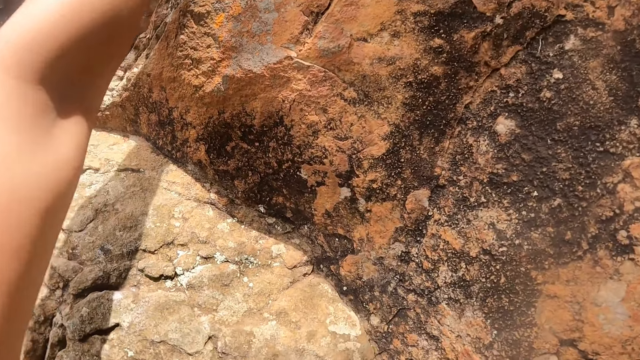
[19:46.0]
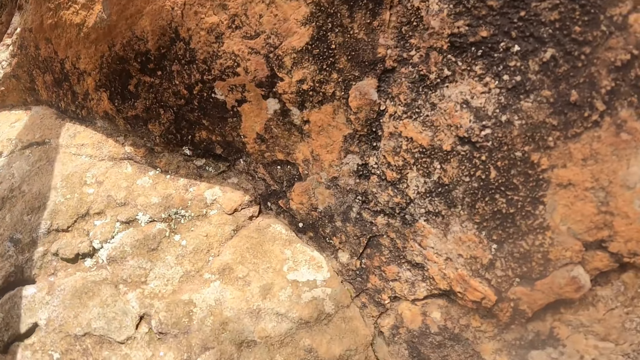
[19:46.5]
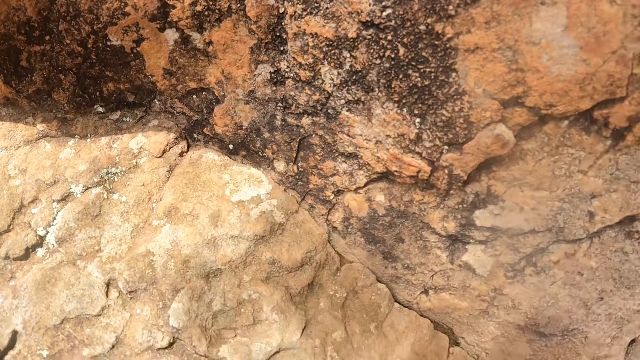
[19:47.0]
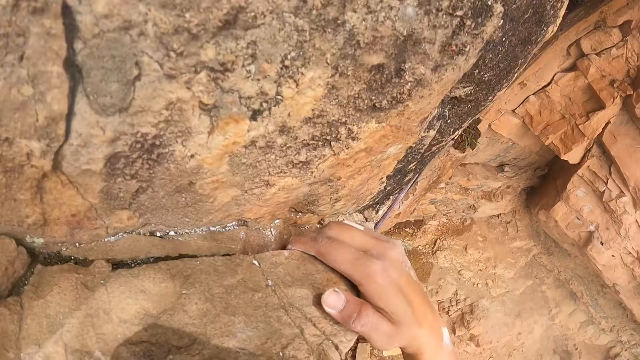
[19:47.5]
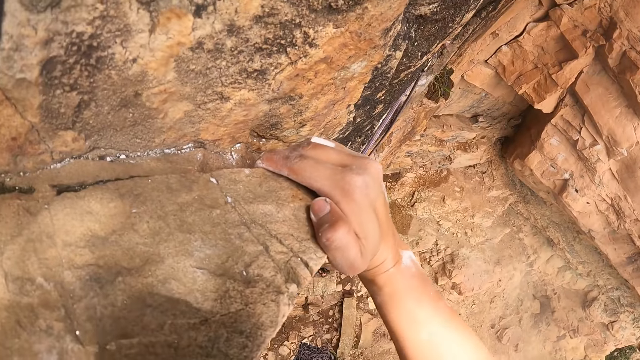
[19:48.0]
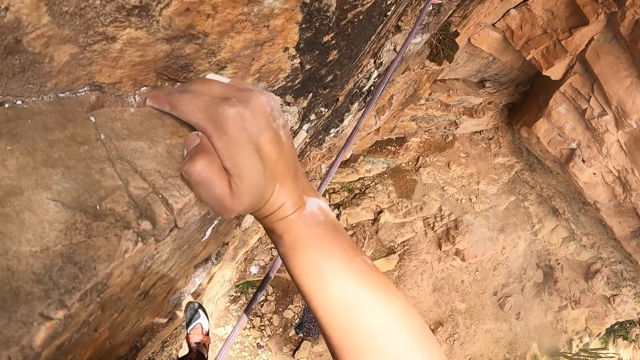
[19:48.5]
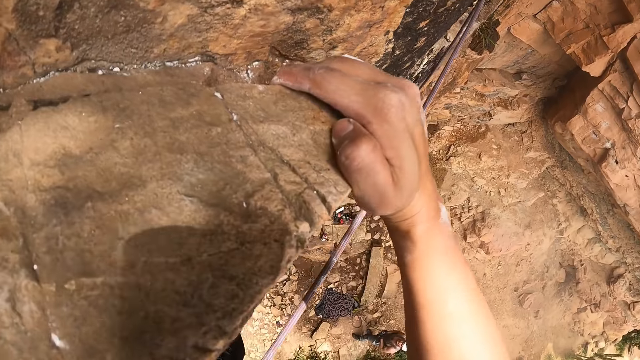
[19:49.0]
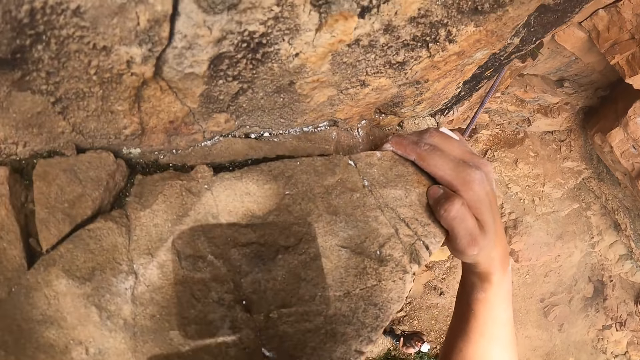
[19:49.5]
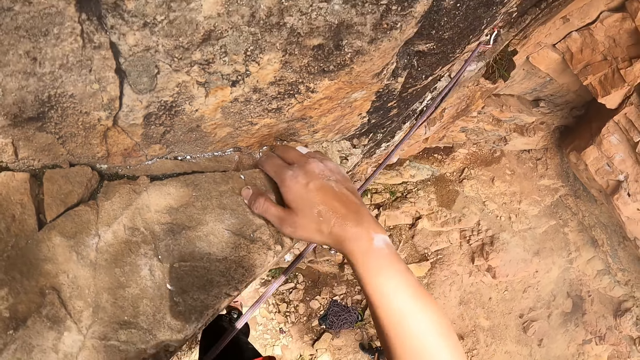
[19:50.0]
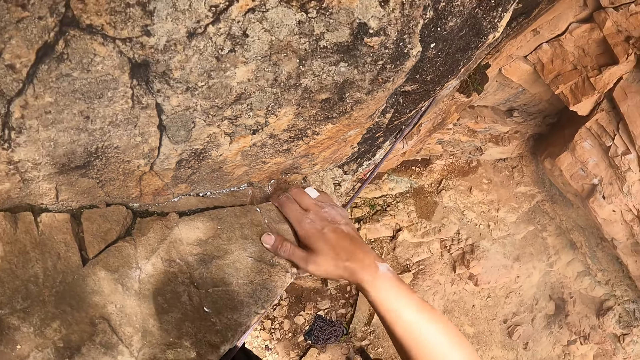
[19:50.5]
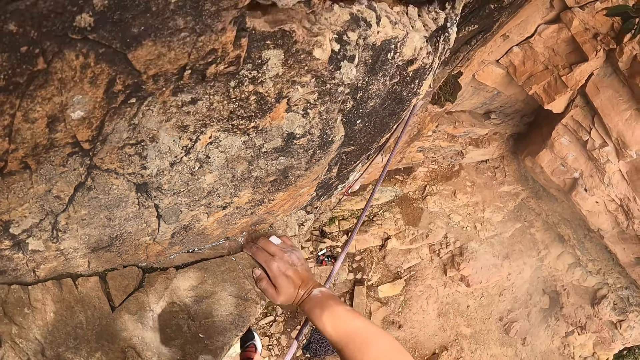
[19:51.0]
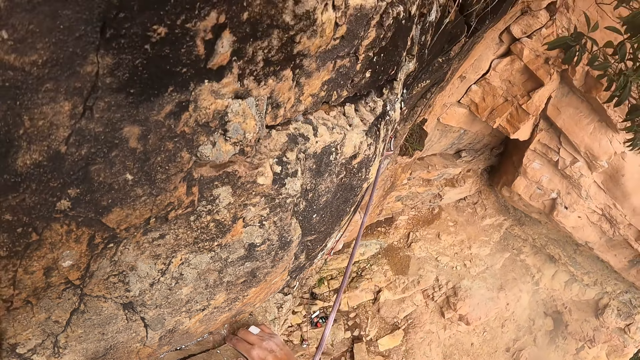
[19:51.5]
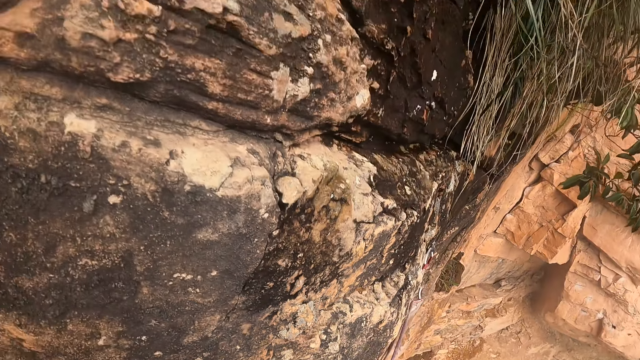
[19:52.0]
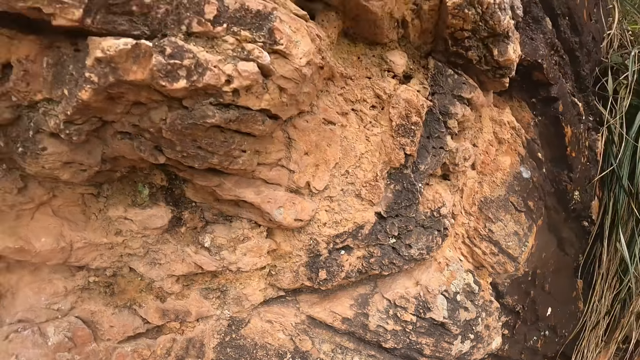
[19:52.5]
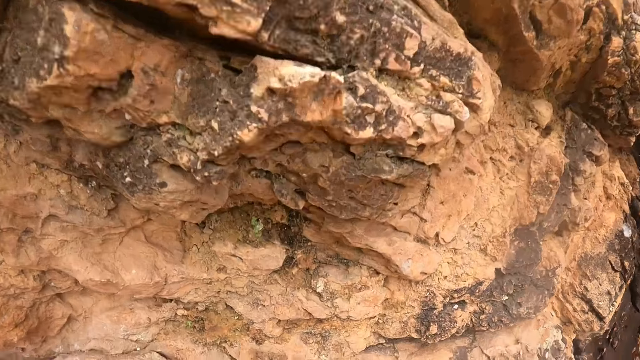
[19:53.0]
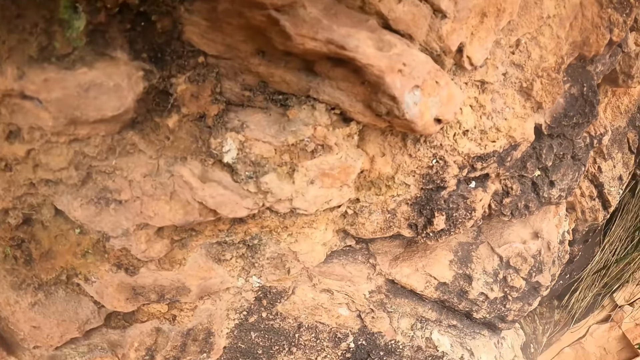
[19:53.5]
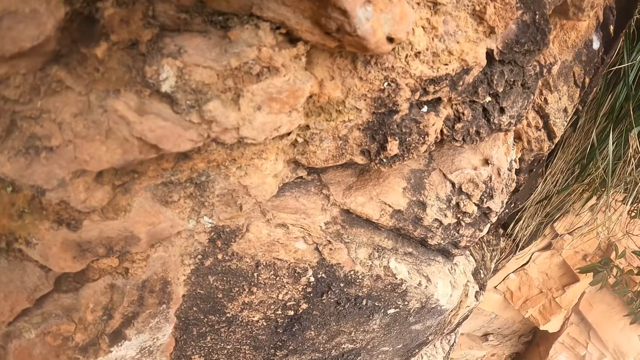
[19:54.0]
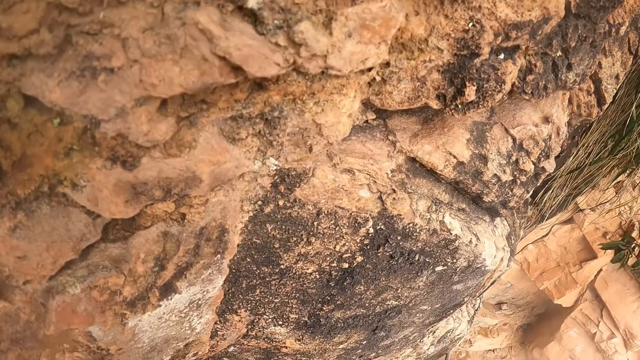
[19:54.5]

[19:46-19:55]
The camera wearer climbs the rock.

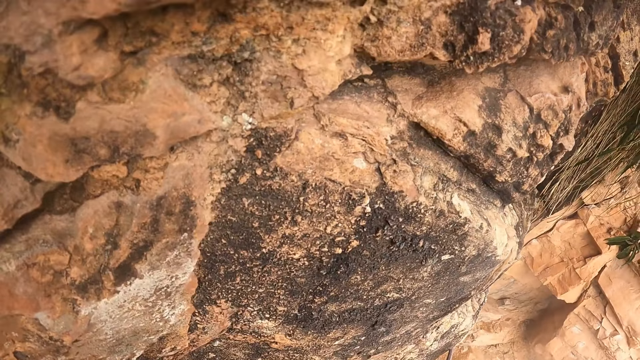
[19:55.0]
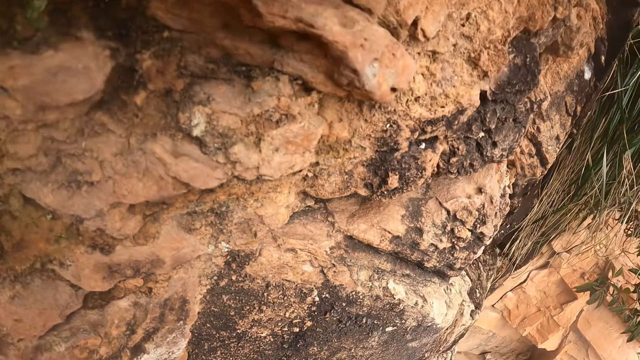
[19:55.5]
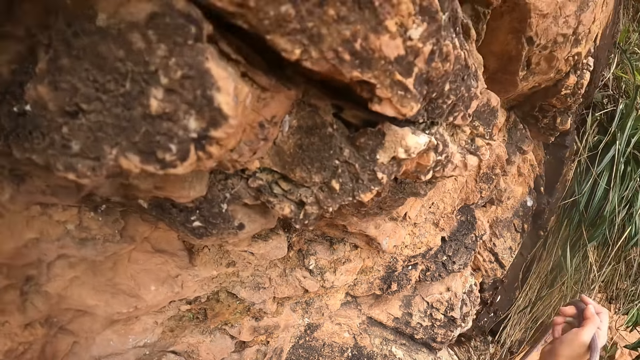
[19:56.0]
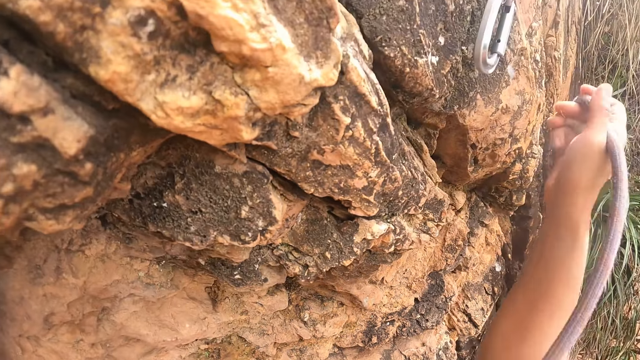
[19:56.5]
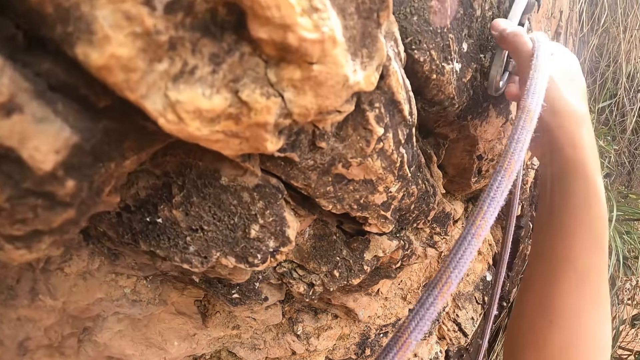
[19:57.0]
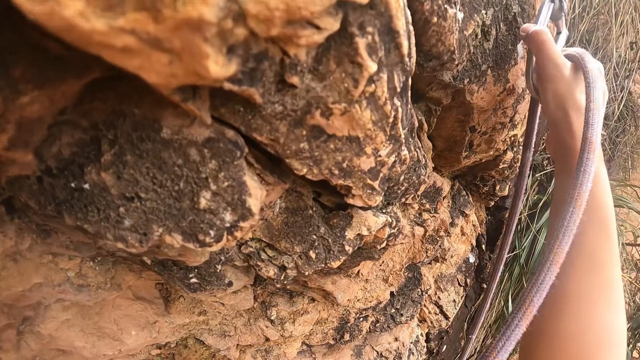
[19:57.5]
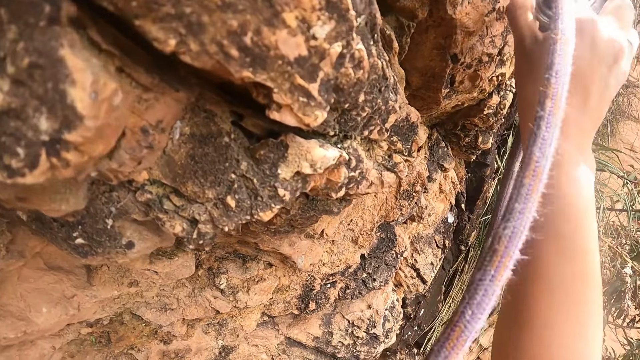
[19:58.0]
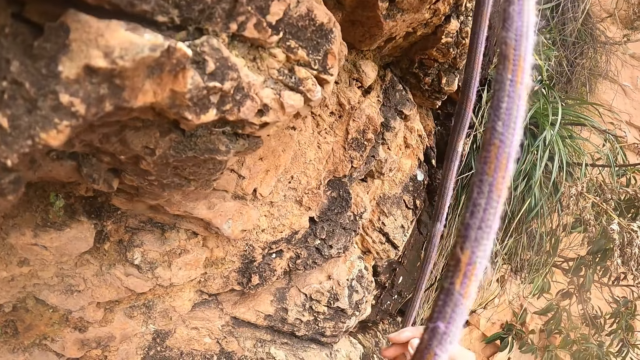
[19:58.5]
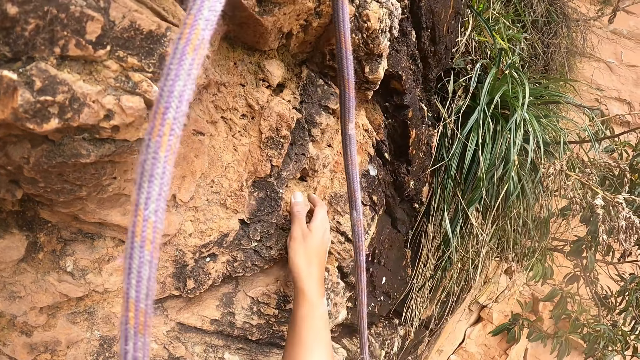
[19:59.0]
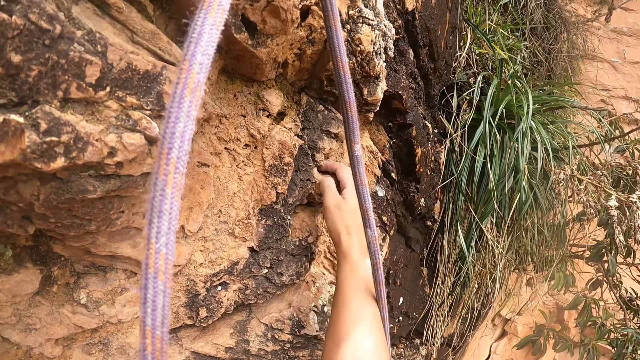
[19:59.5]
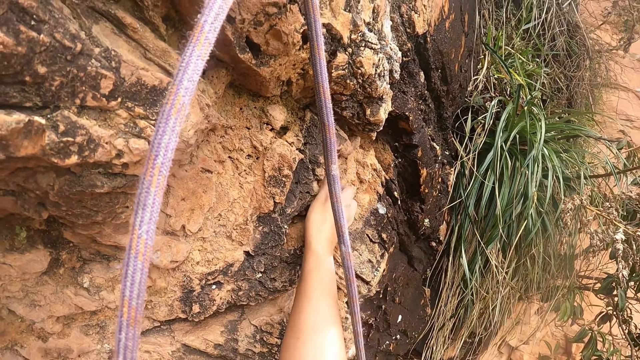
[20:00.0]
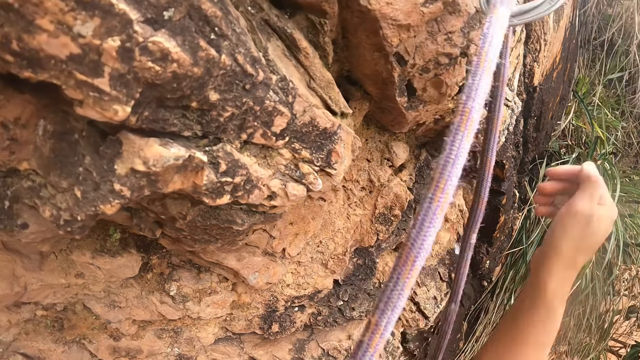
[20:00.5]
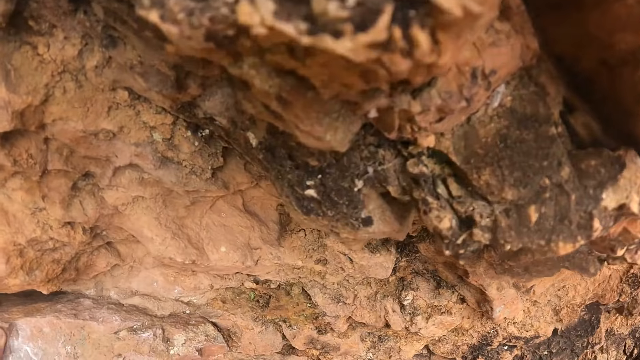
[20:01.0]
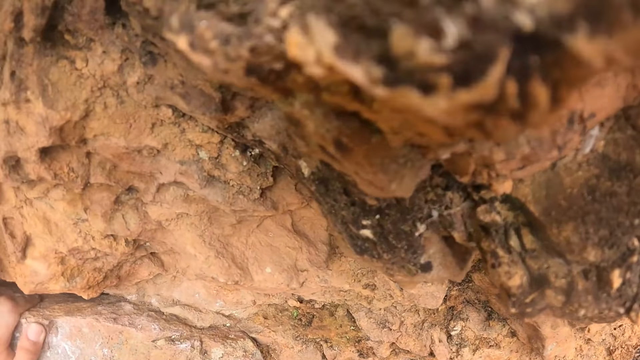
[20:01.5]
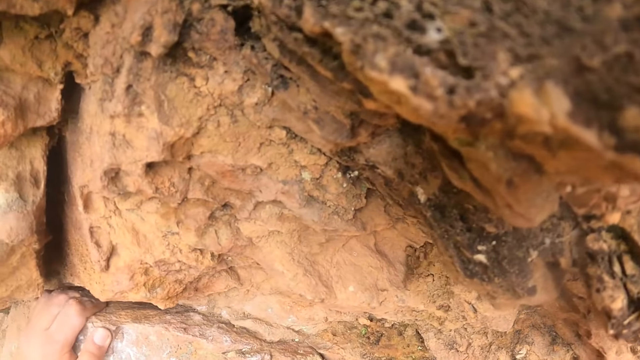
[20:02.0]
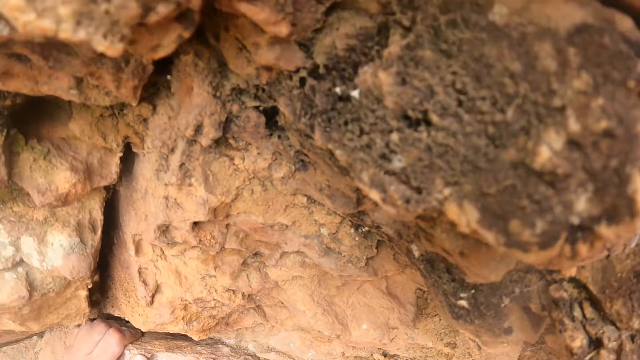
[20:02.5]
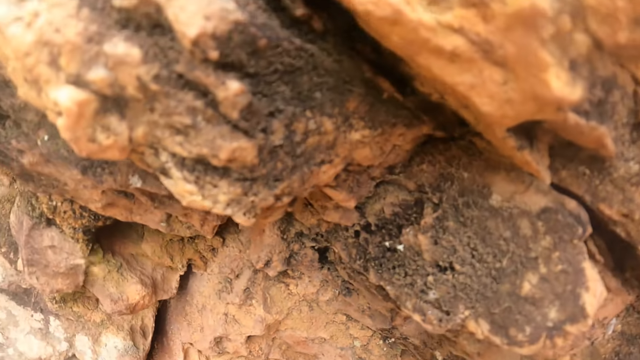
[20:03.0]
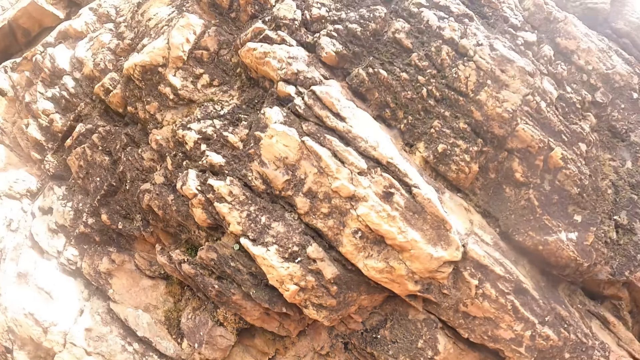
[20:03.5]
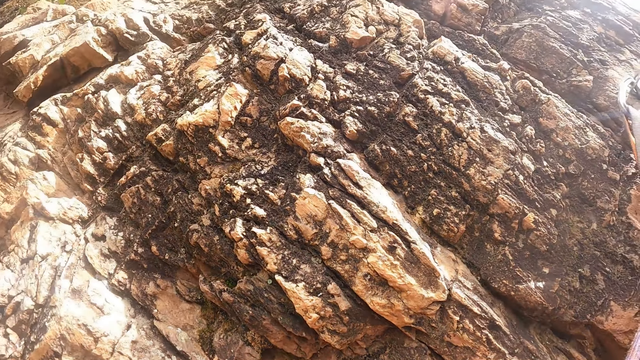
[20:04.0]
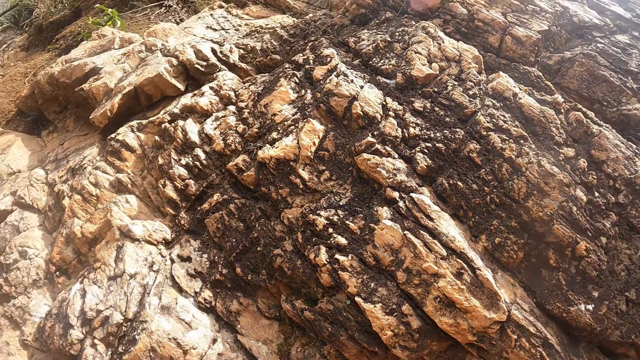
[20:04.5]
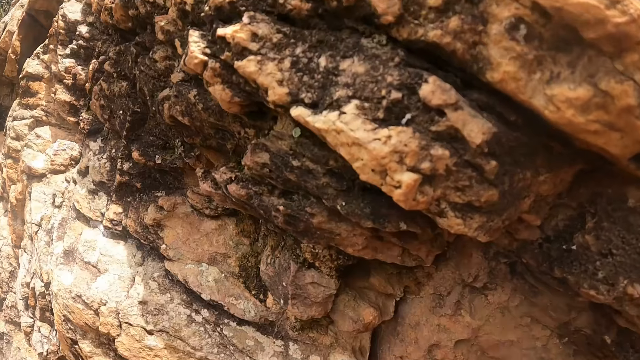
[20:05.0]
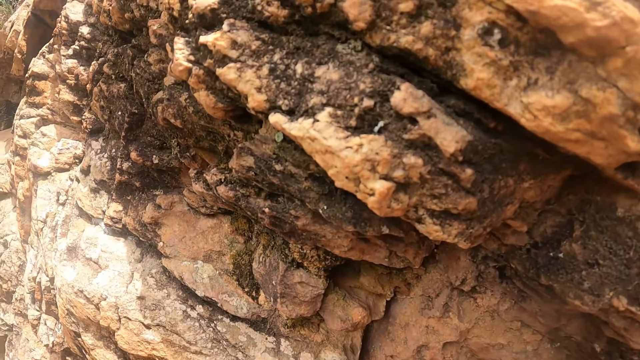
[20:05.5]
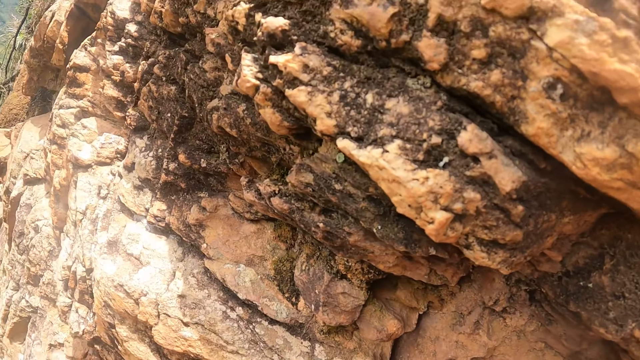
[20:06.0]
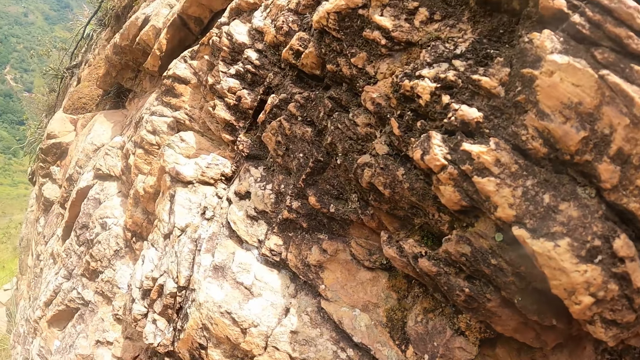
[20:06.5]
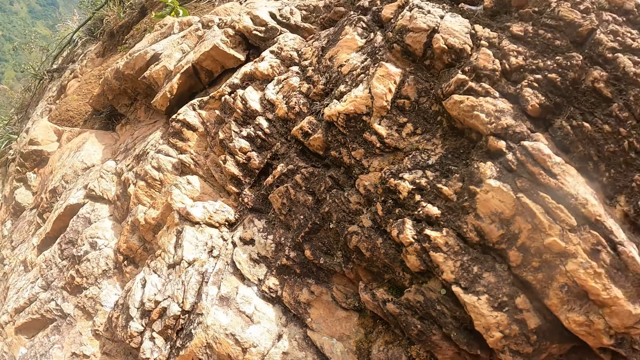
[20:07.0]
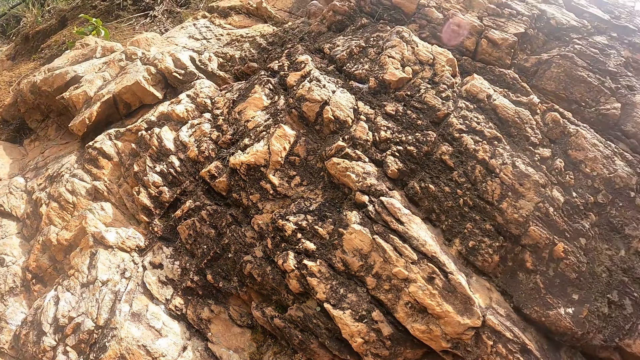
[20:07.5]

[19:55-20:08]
The camera wearer moves the rope on the hand. They hang the rope on the hook. They move the right hand on the rock. They climb the mountain.
